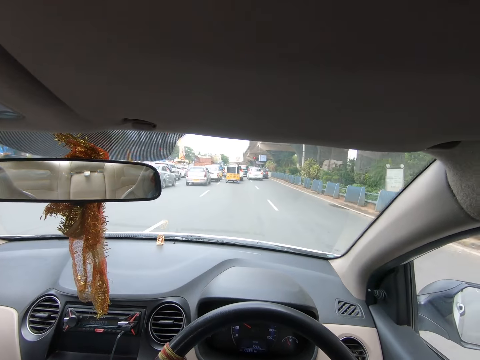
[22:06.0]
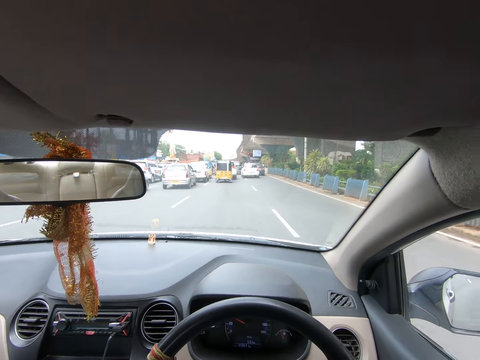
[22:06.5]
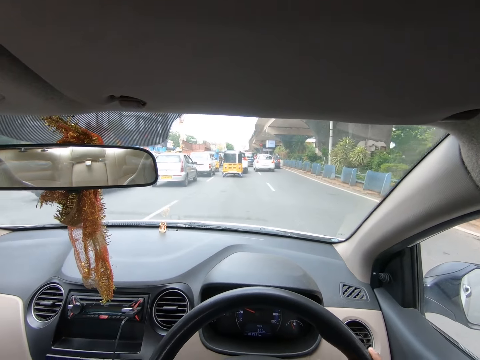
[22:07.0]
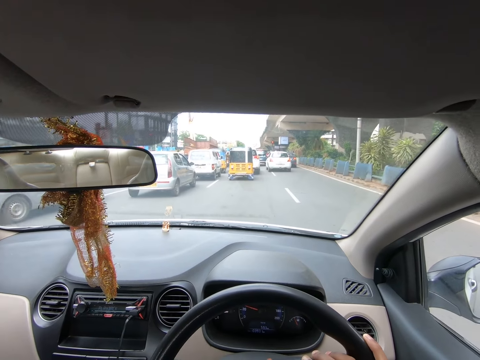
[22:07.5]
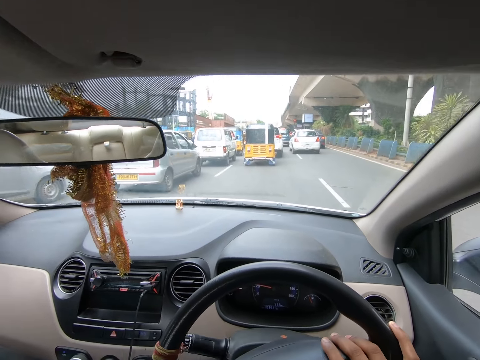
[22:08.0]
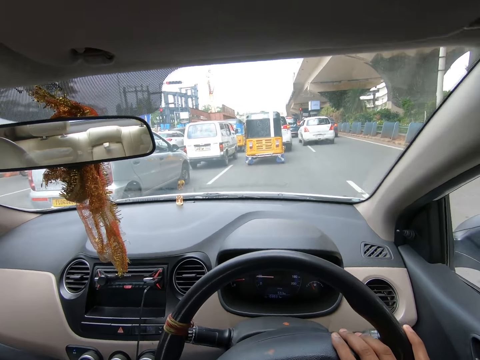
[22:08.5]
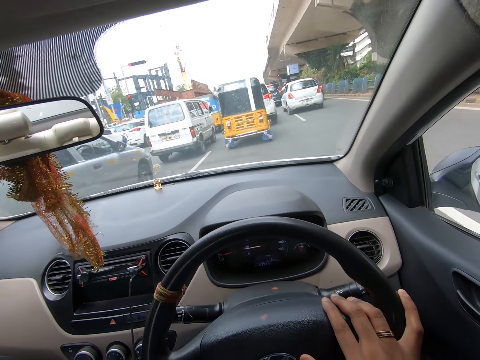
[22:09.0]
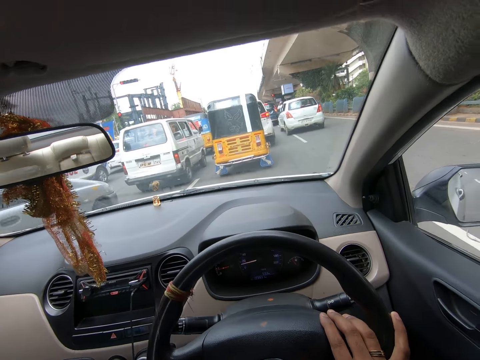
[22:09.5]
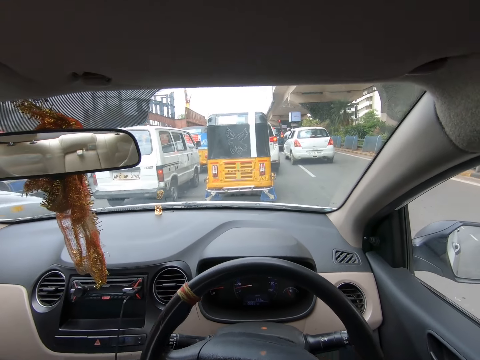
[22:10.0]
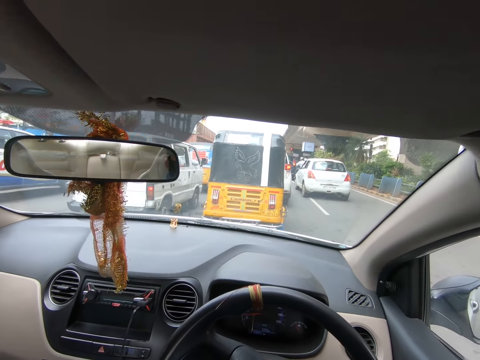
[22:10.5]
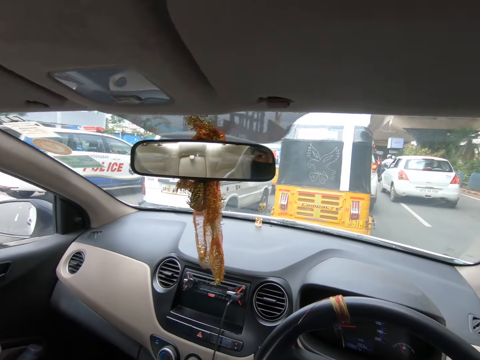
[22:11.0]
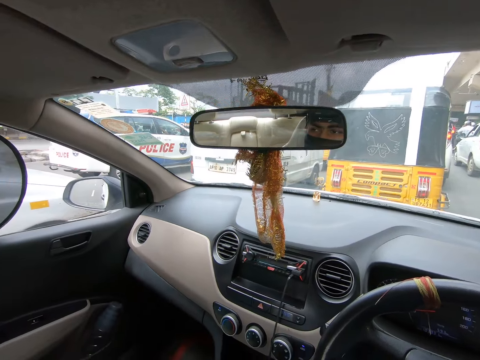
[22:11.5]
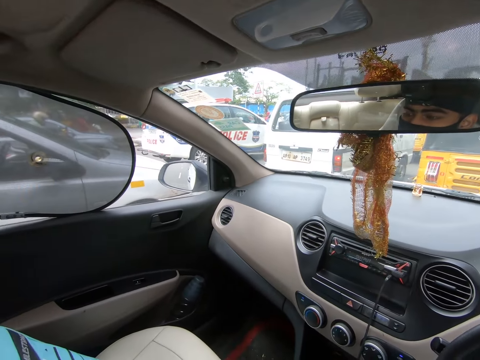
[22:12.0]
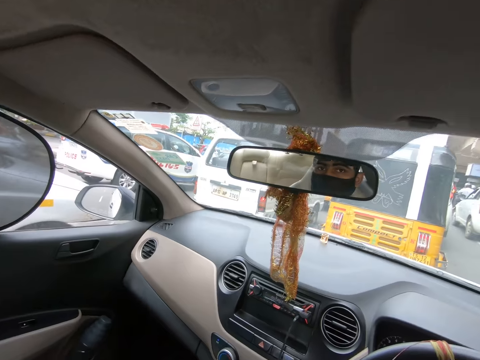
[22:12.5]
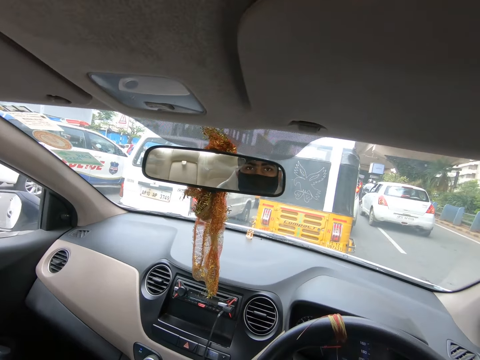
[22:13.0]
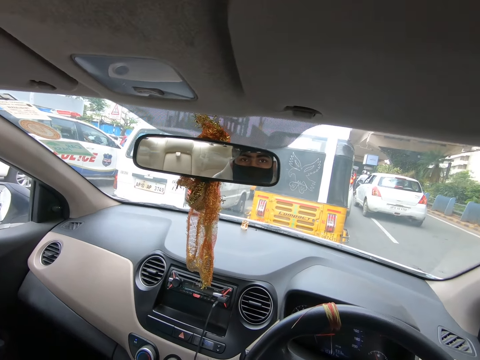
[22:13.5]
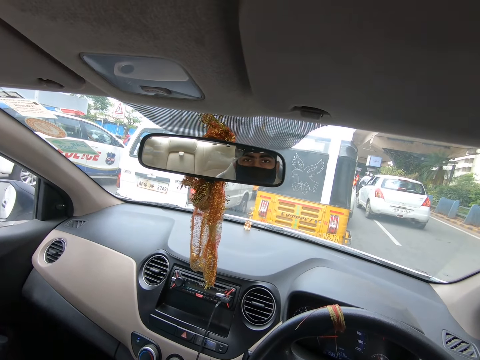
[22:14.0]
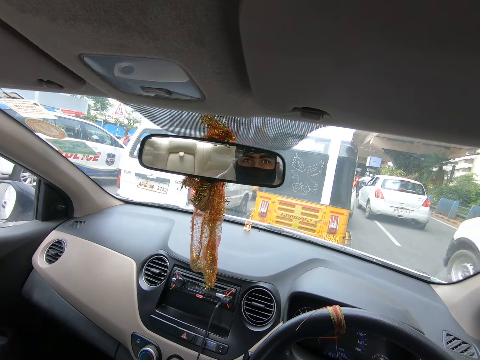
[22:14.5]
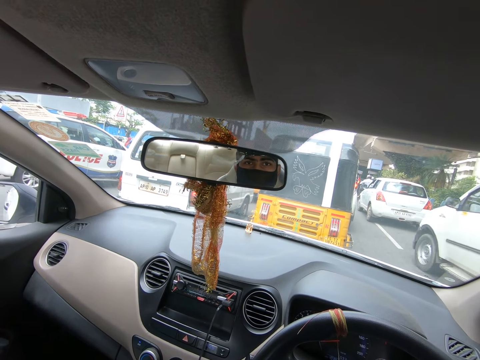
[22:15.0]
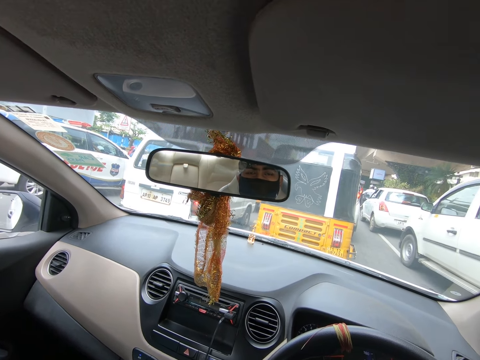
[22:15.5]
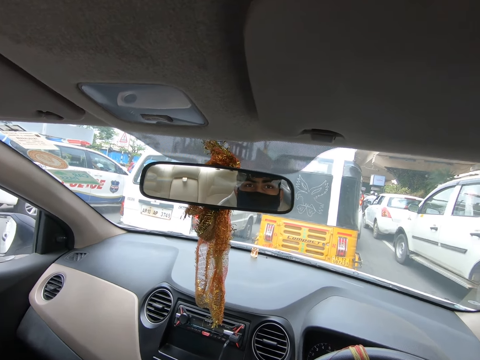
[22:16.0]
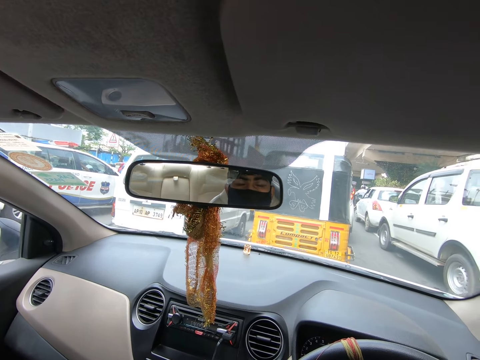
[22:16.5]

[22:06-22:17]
The camera wearer looks around the road. They stop on a traffic jam.

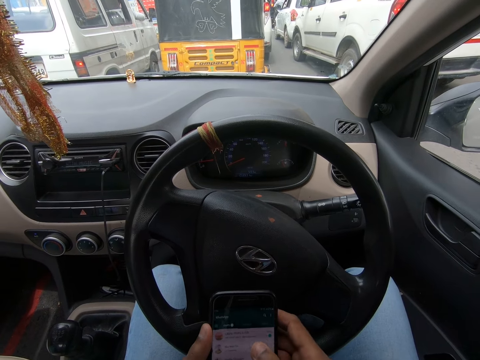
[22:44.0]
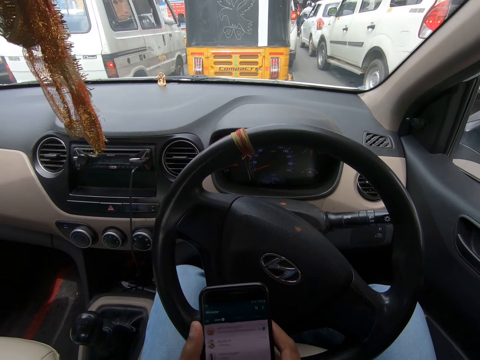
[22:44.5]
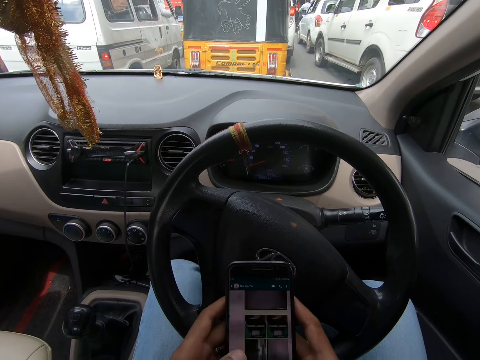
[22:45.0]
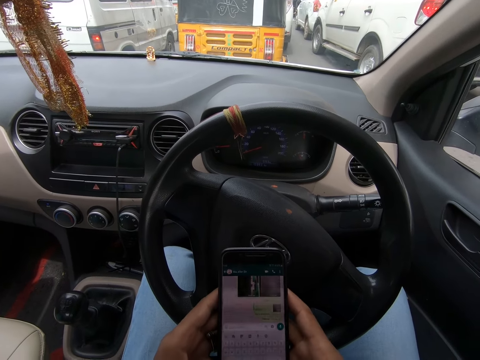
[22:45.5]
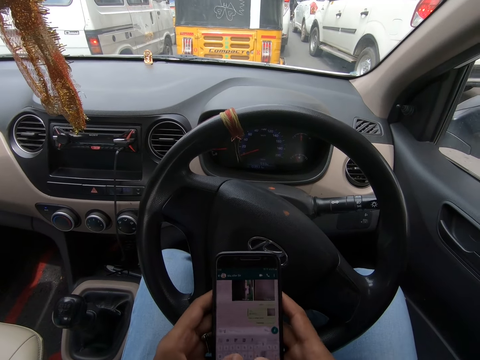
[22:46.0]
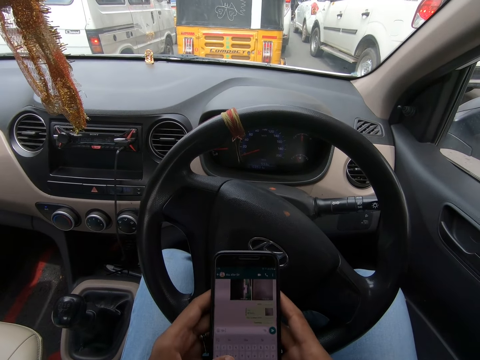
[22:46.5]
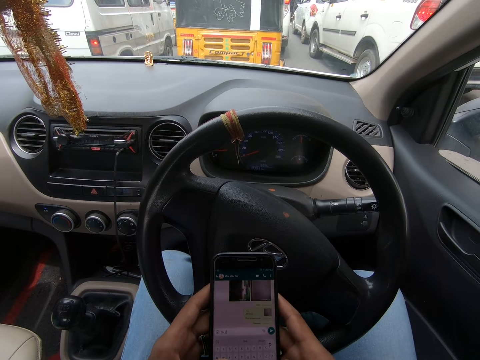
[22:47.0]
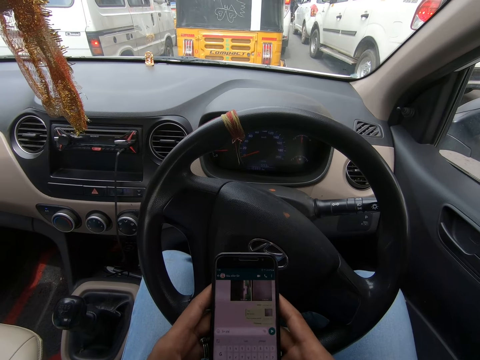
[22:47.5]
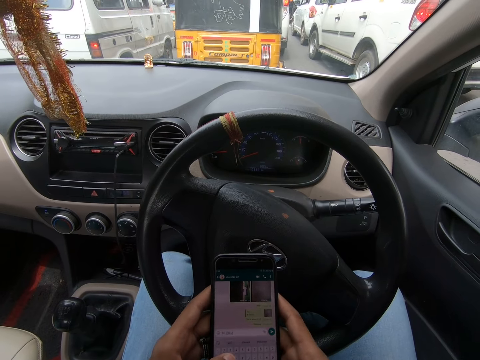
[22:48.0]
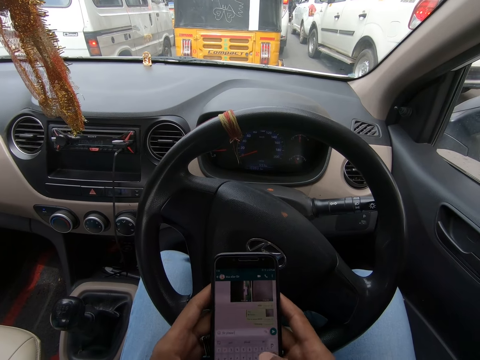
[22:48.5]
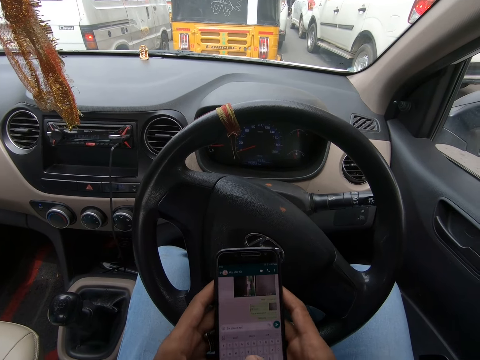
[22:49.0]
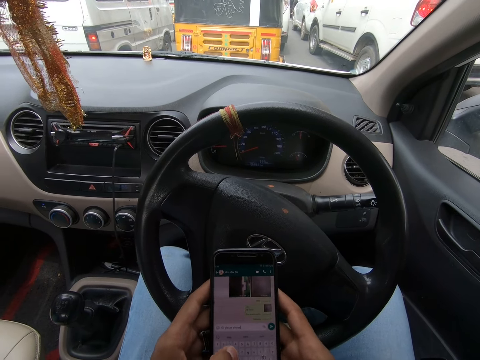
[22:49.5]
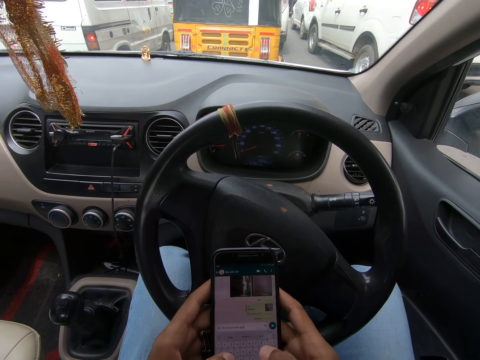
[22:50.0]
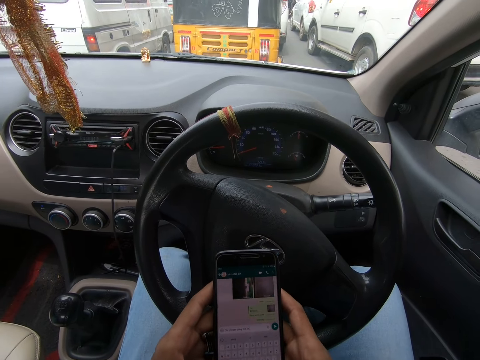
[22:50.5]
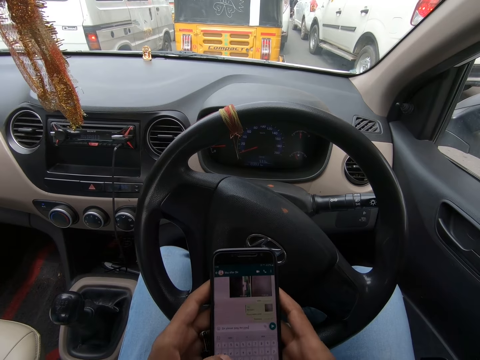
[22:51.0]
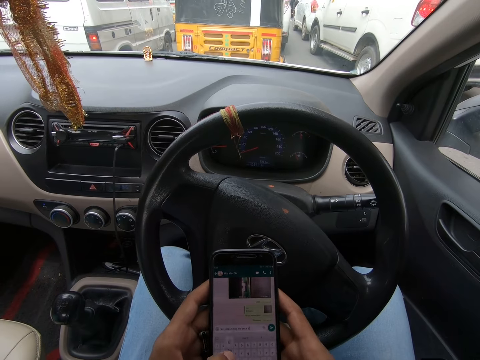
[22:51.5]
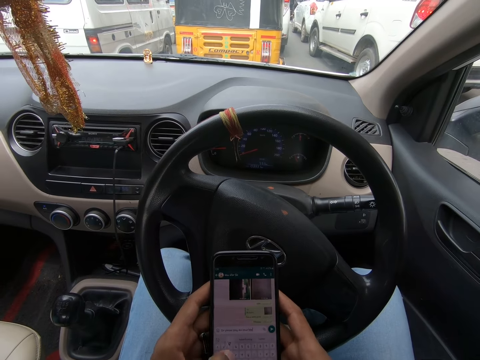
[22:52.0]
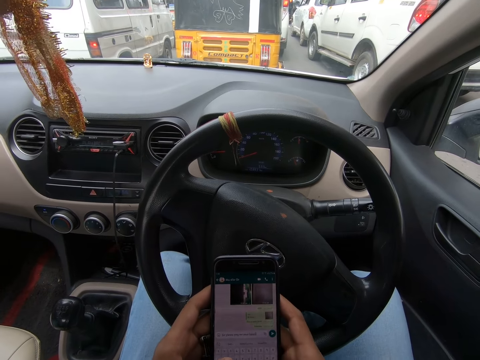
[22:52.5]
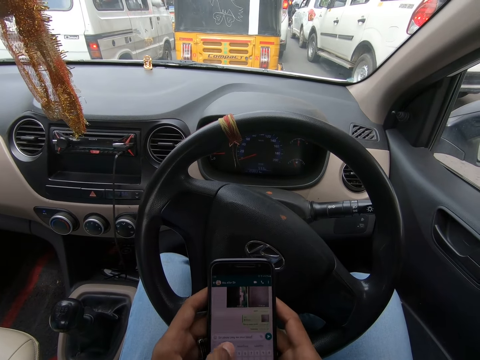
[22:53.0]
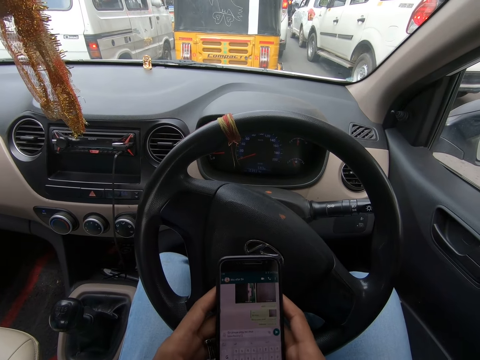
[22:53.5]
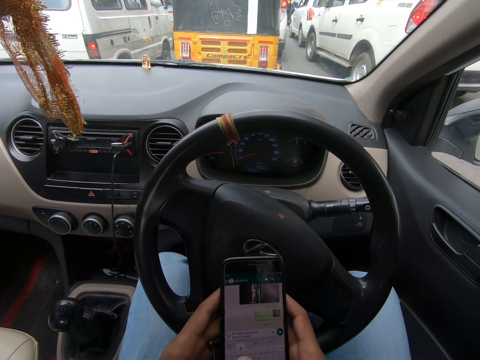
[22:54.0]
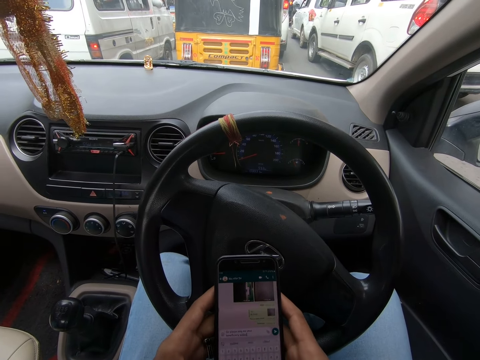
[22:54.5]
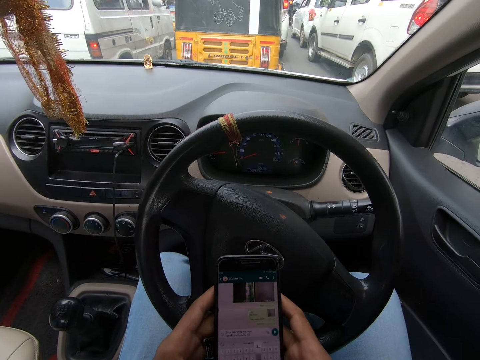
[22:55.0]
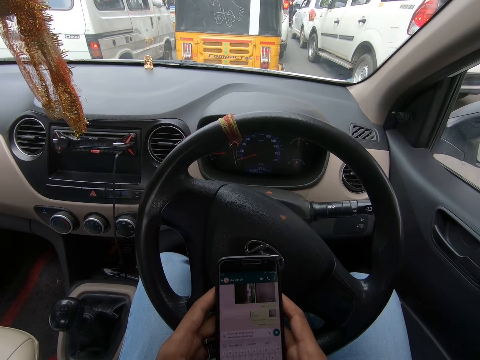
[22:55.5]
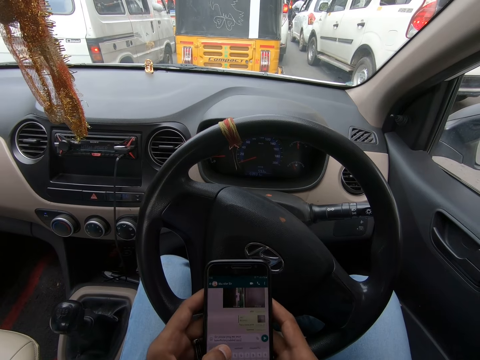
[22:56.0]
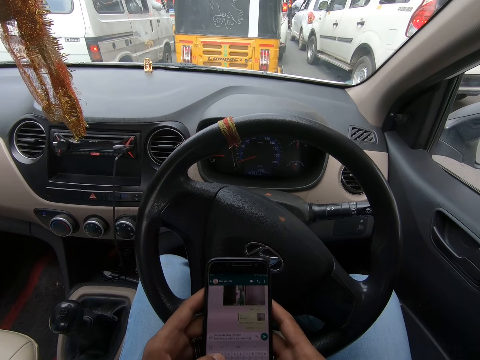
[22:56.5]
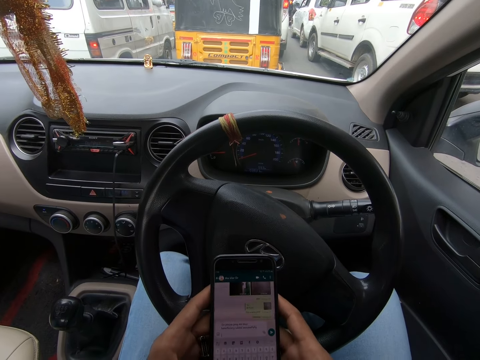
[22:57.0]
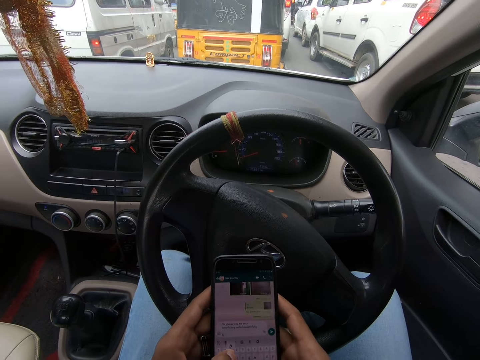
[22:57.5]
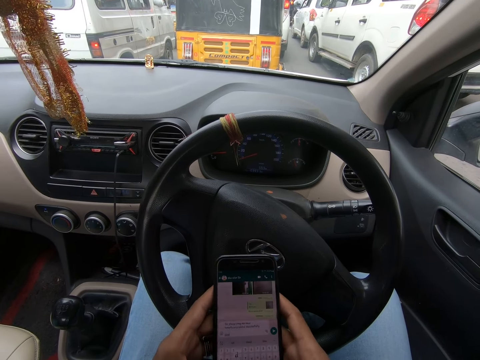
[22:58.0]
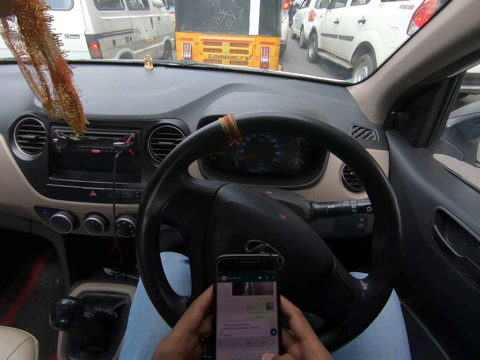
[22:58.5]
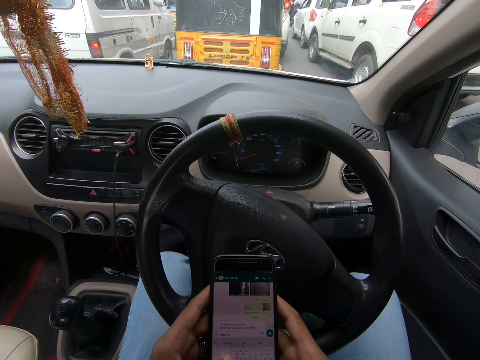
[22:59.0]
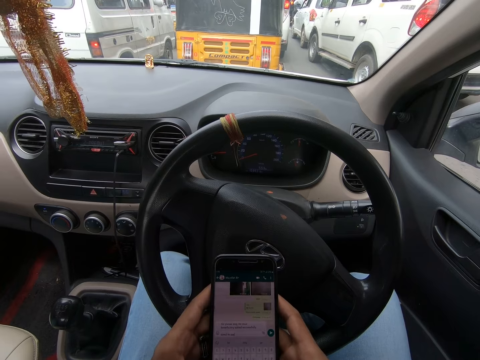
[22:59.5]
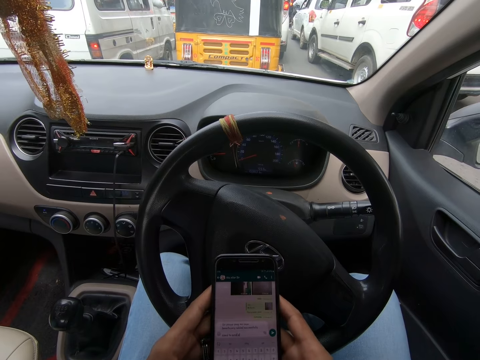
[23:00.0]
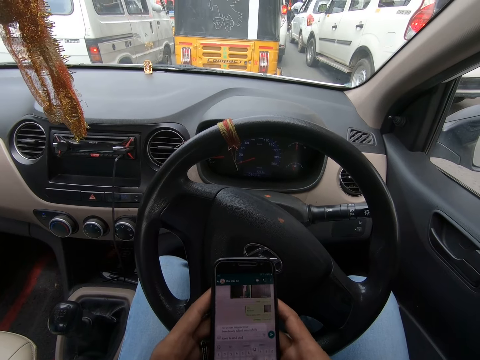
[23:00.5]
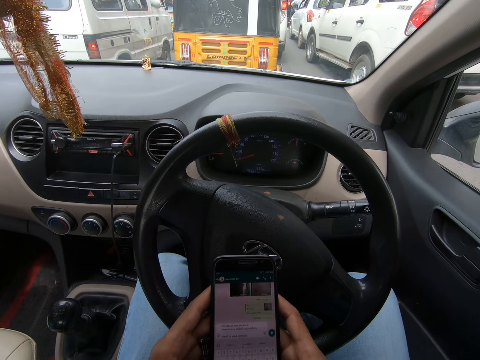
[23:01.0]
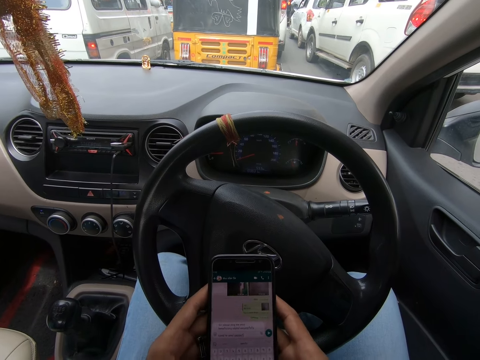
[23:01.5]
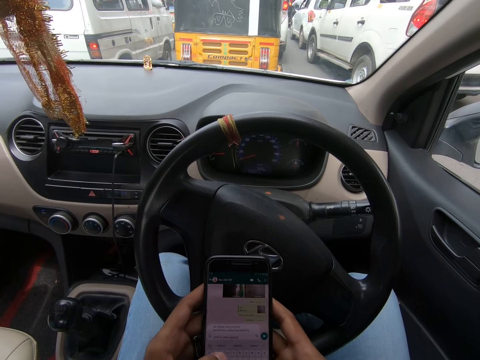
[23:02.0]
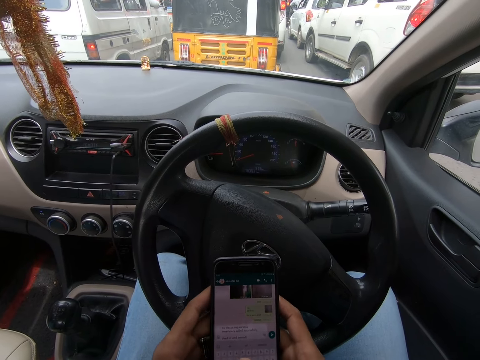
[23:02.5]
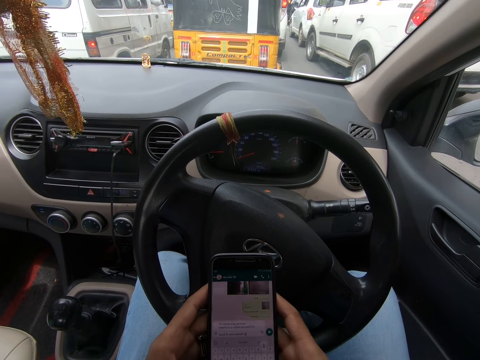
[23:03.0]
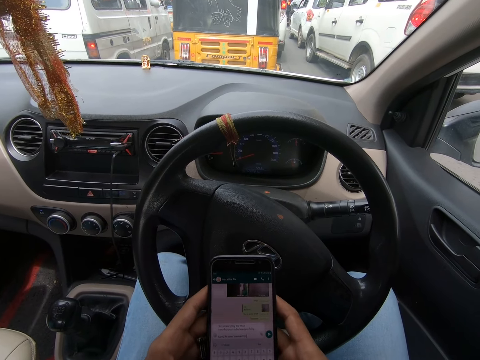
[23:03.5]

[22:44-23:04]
The camera wearer operates the phone. They operate the phone repeatedly. They type on the phone.
